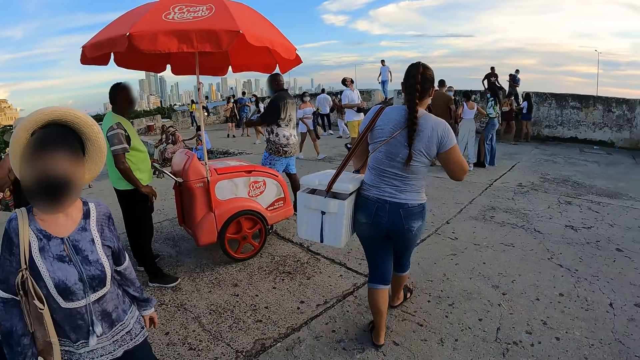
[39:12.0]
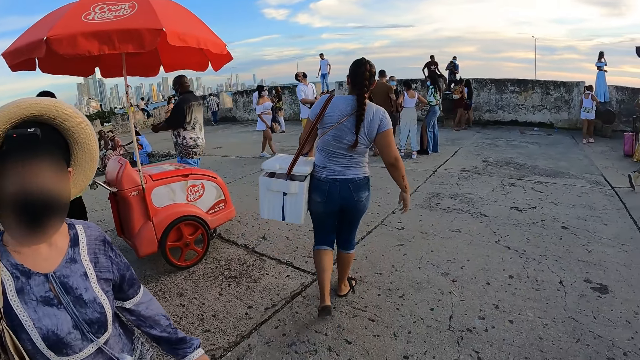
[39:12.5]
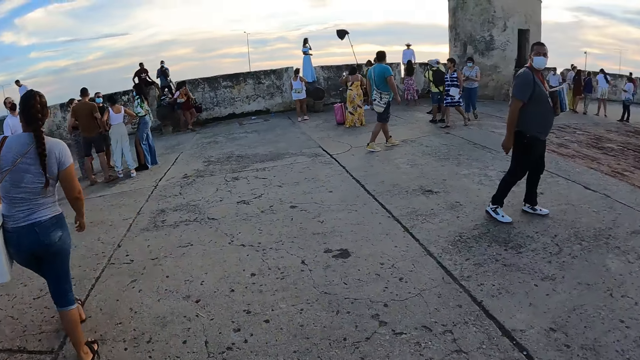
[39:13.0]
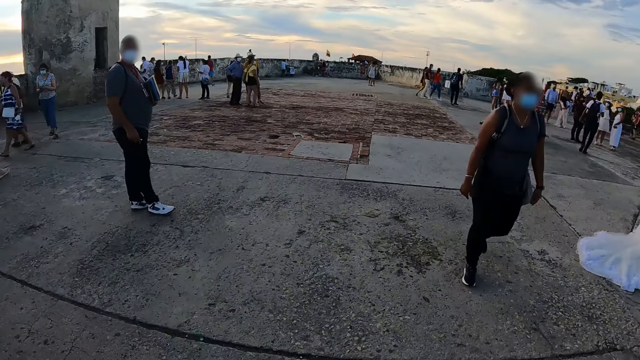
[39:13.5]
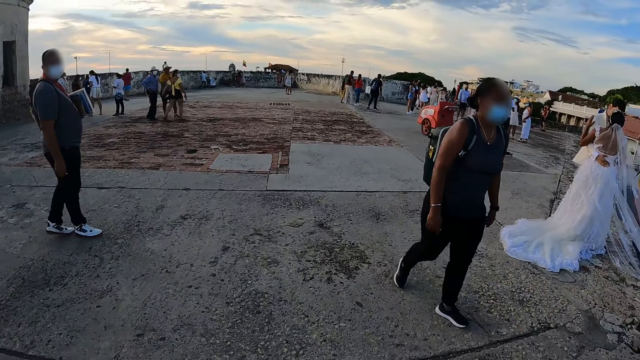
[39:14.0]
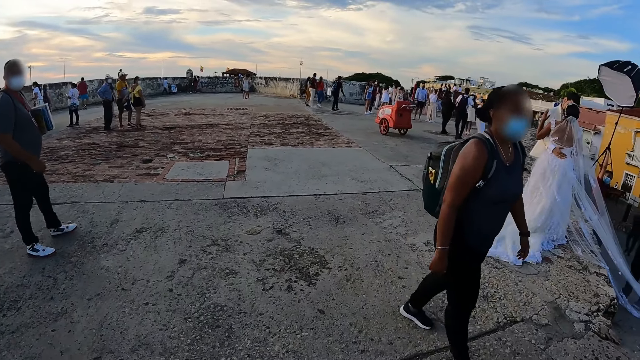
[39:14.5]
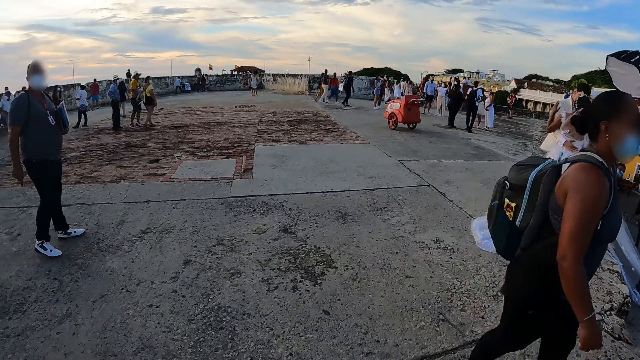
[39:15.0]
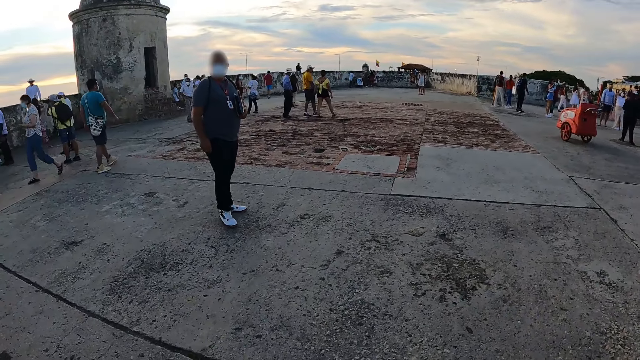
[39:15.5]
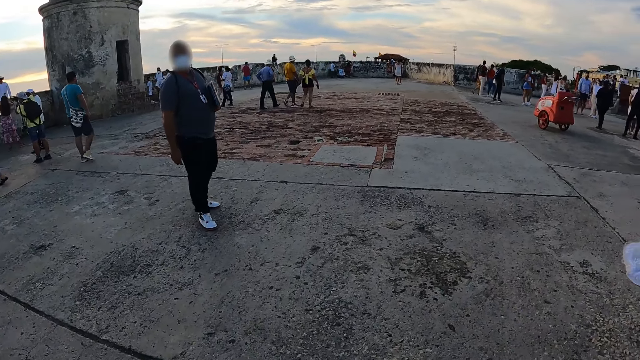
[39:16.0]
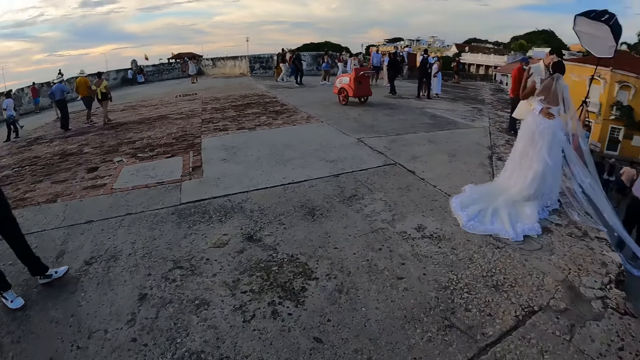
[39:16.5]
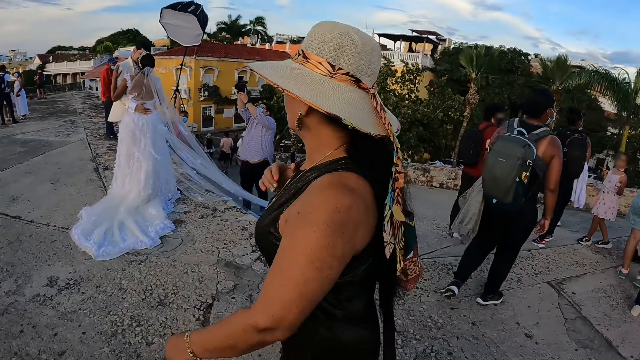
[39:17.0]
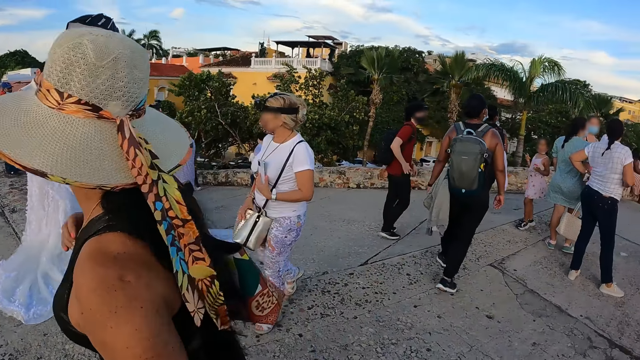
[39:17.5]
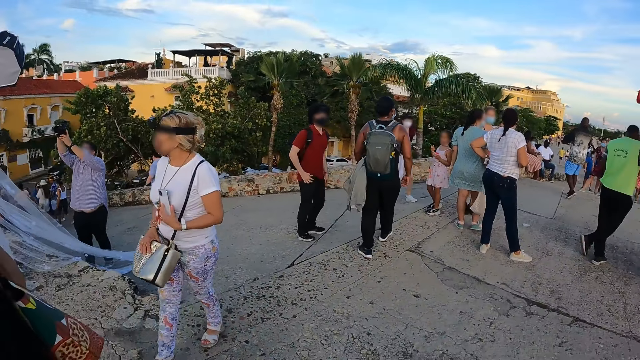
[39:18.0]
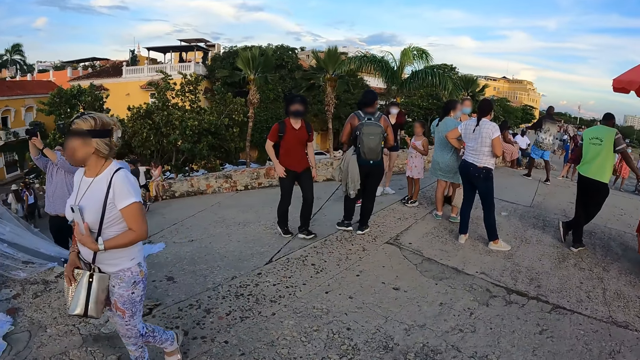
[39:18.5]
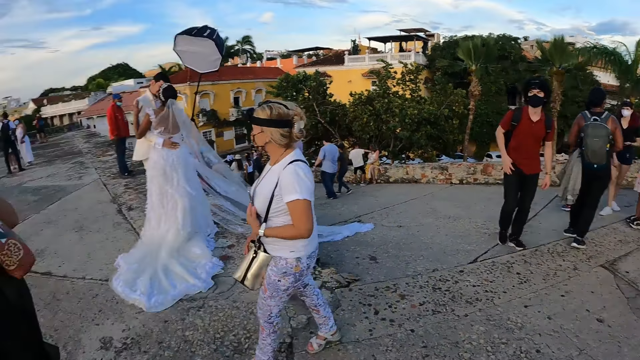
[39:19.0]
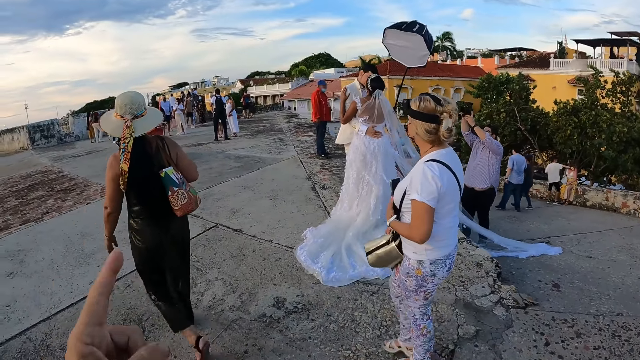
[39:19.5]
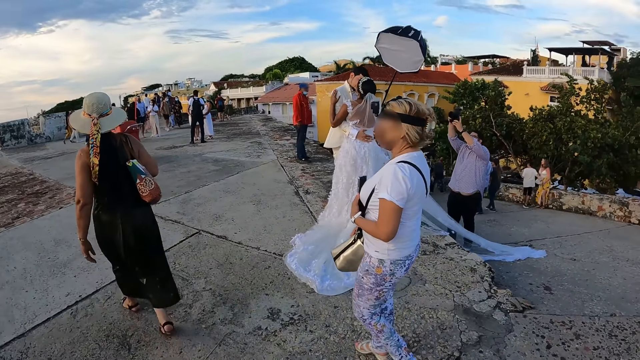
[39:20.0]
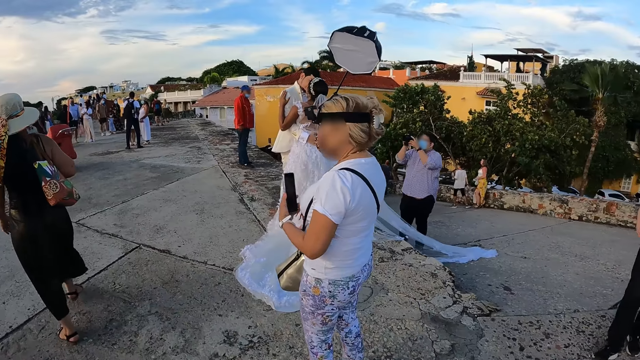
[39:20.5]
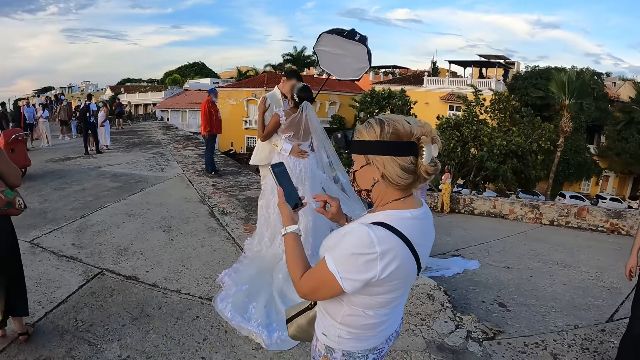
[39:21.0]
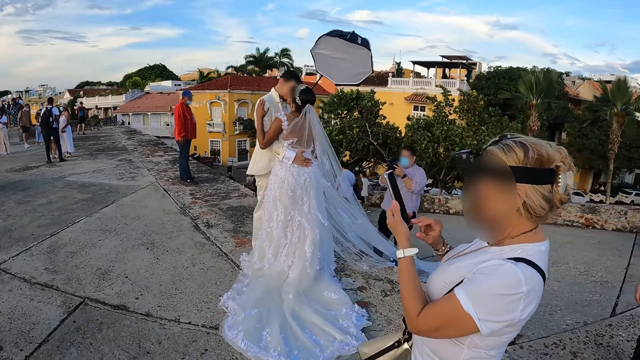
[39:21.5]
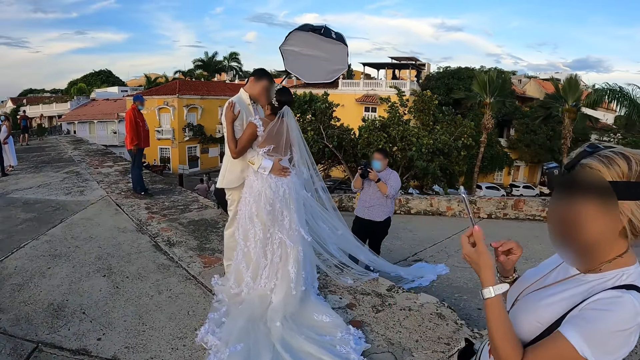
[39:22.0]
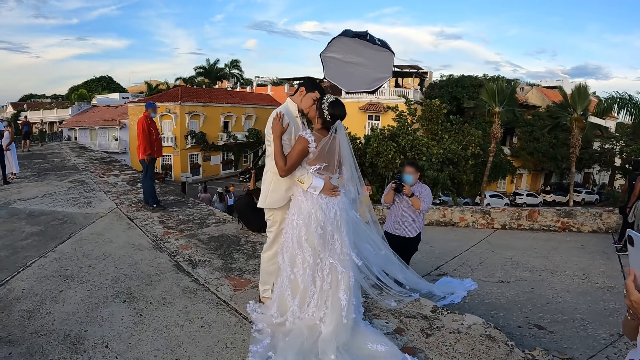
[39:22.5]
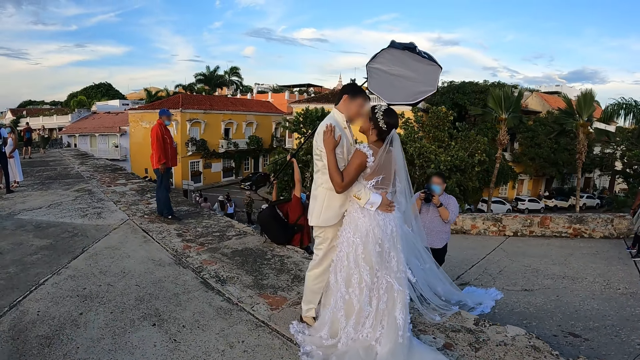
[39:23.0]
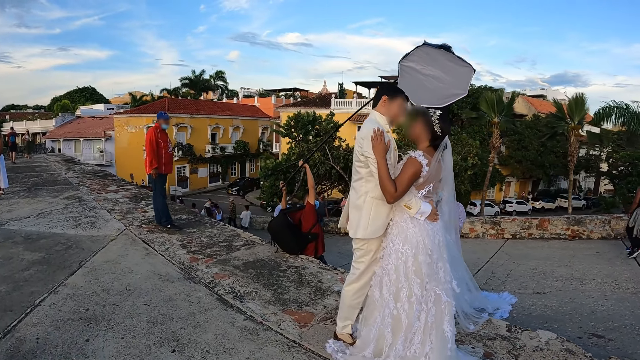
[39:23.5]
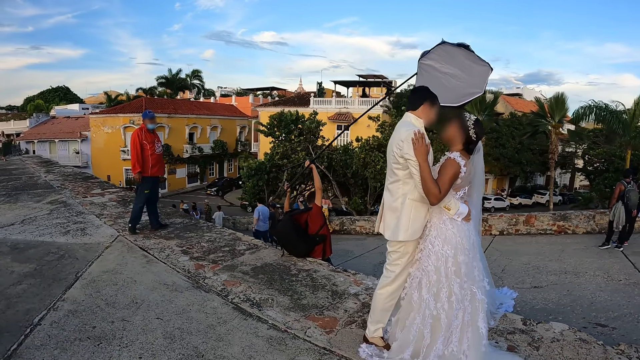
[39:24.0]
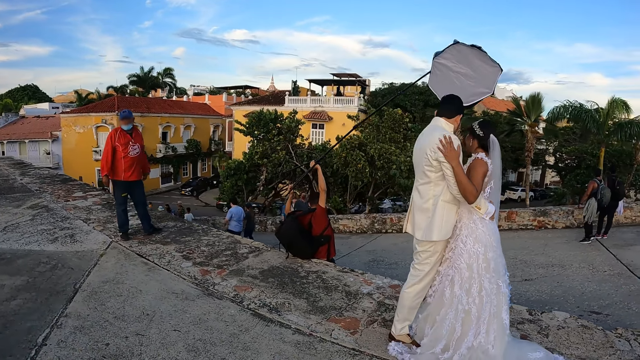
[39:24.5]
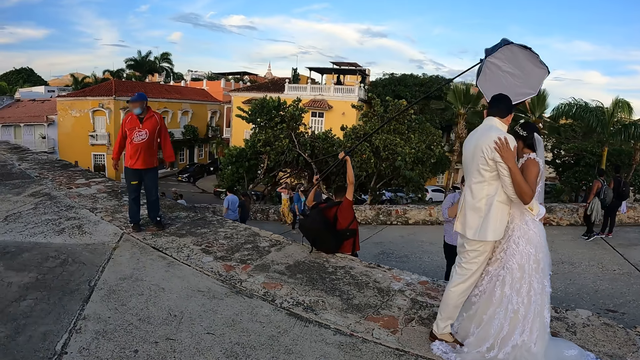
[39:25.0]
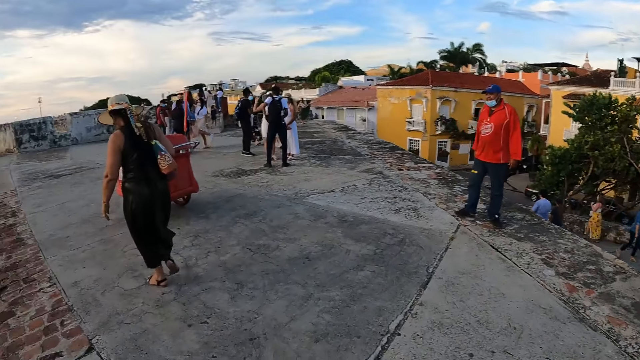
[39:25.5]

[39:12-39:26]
The camera wearer looks around the bridge. He points with his left hand. A woman raises a phone with her left hand. The woman operates the phone with her right hand. The camera wearer walks on the bridge.

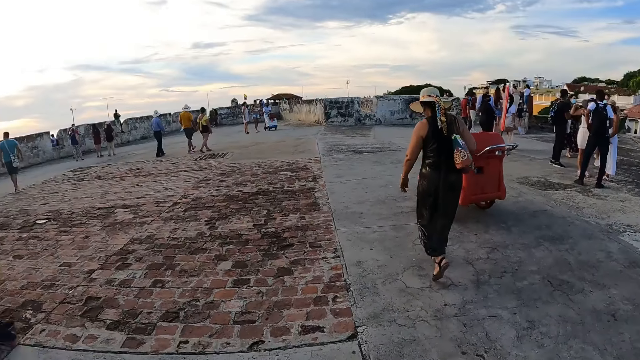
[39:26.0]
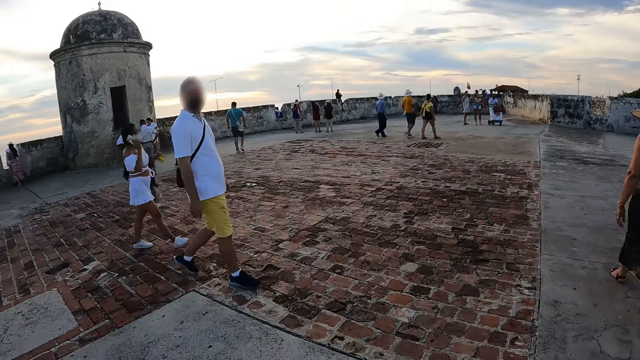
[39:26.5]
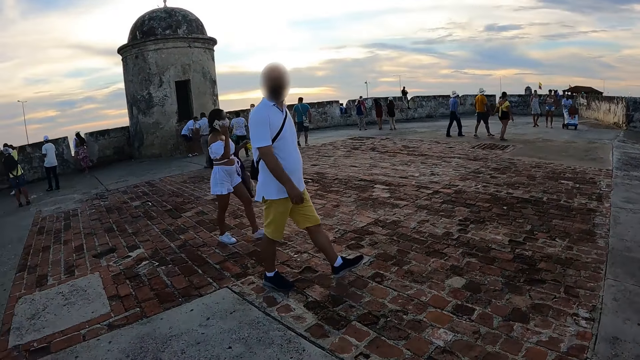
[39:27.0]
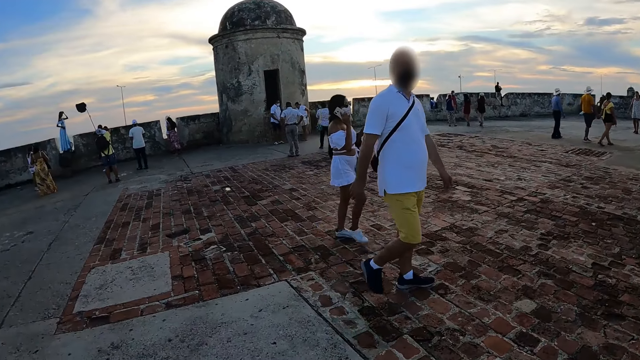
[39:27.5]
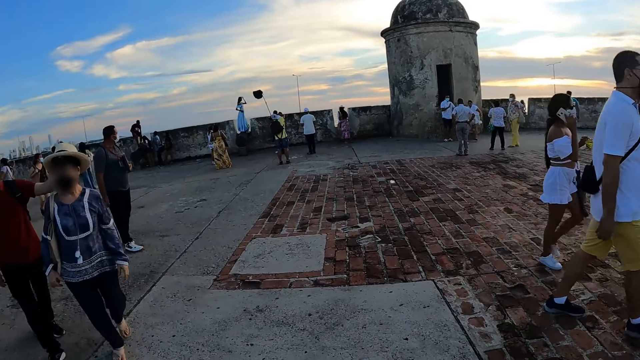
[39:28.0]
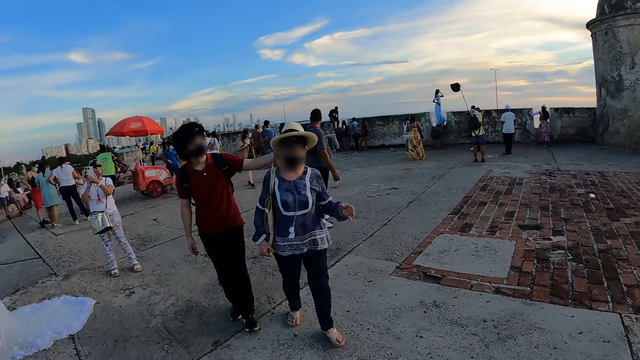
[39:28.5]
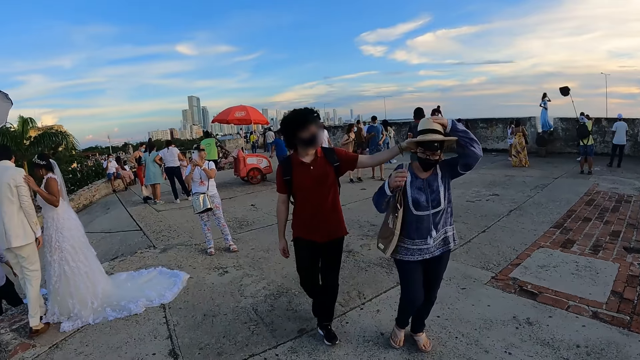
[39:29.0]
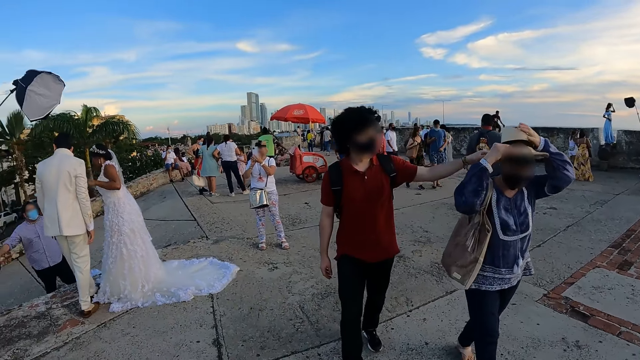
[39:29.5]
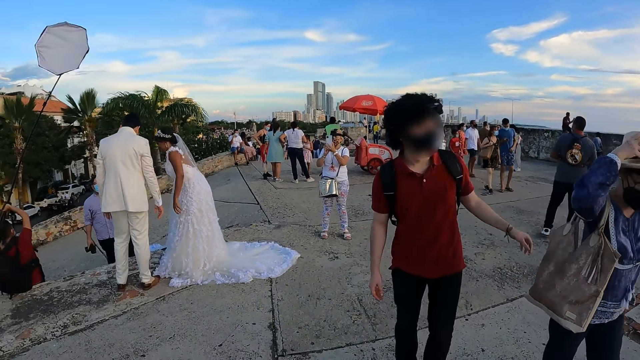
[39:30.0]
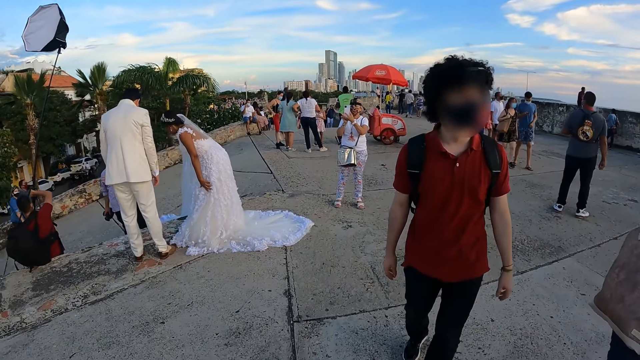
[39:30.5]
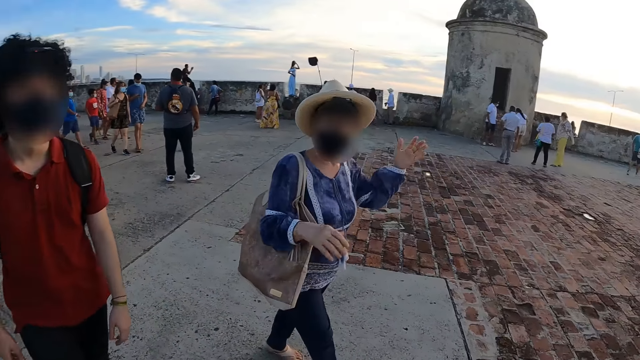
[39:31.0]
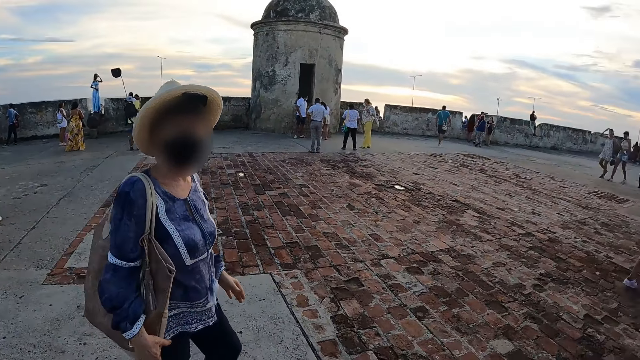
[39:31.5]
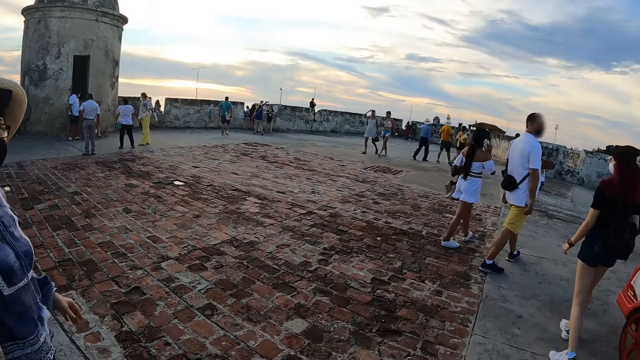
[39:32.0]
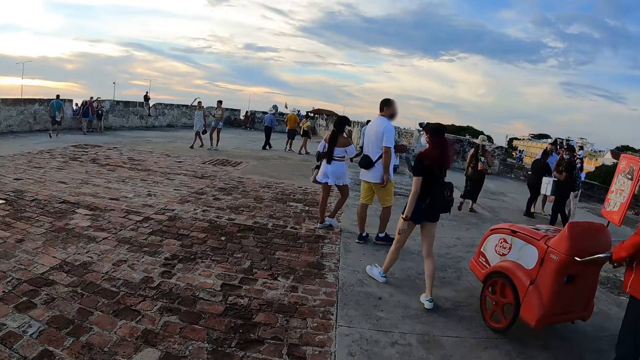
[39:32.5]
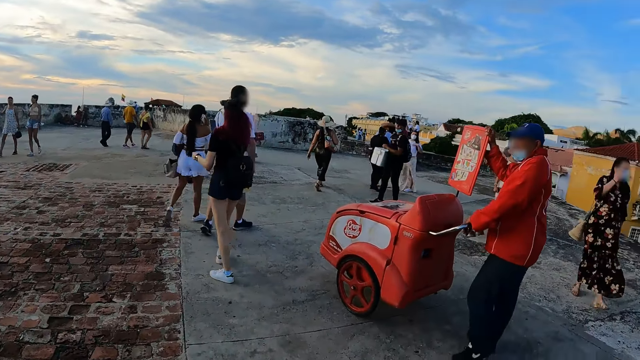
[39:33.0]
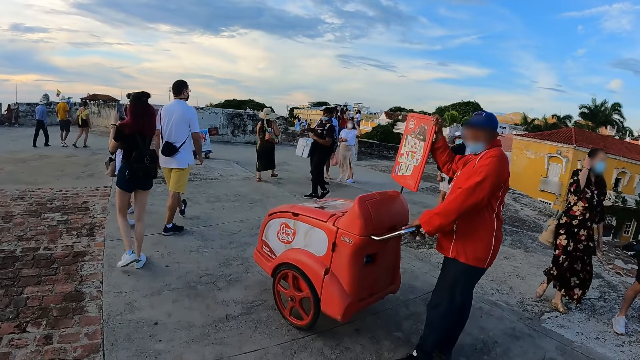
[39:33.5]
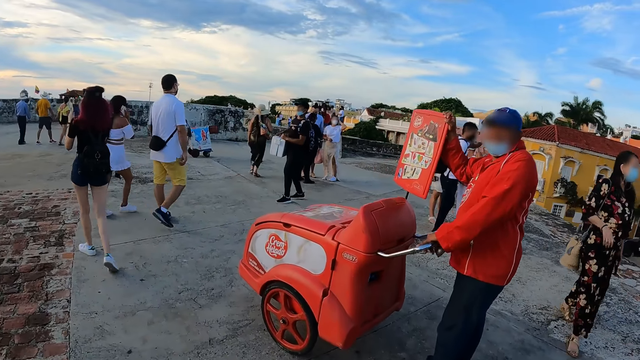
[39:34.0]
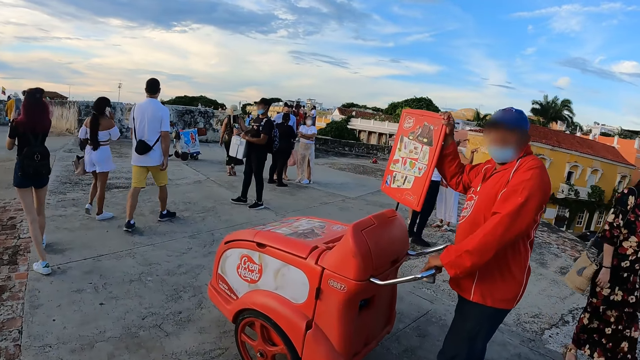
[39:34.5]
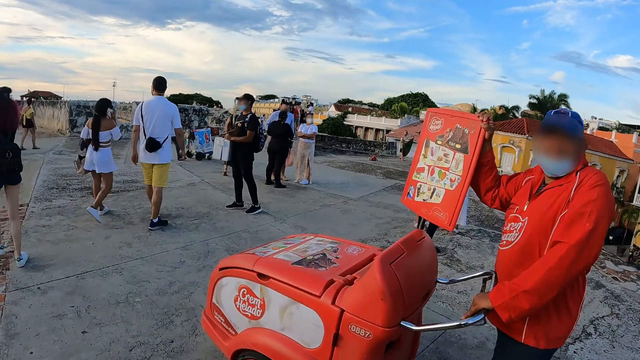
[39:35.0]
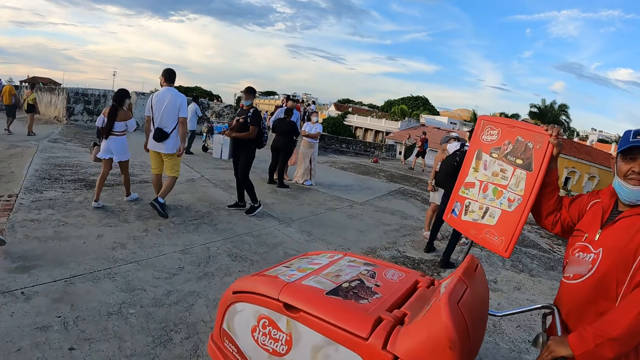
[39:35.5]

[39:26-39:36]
The camera wearer looks around the bridge. A man holds a hat on a woman's head with his left hand. The woman adjusts the hat on her head with both hands. The camera wearer walks on the bridge.
